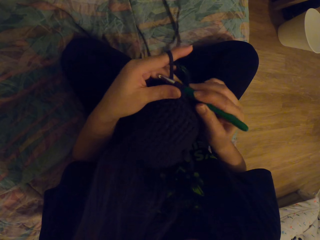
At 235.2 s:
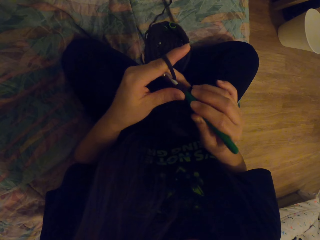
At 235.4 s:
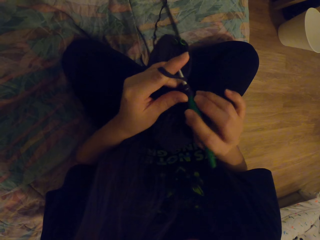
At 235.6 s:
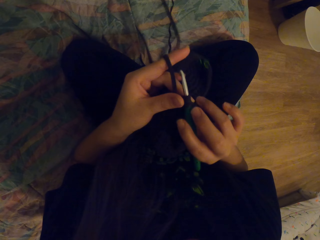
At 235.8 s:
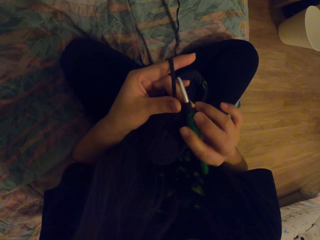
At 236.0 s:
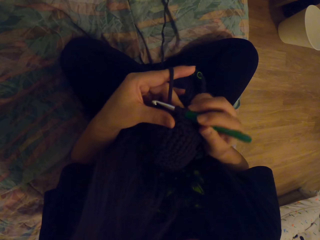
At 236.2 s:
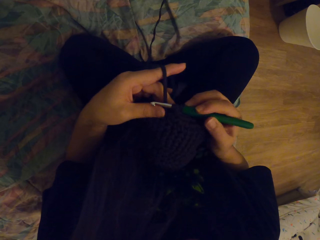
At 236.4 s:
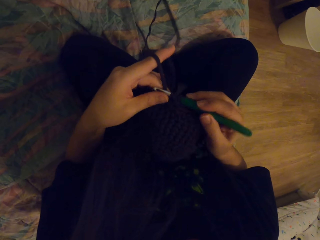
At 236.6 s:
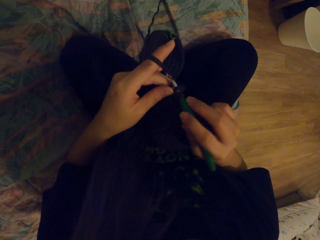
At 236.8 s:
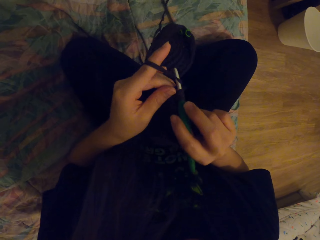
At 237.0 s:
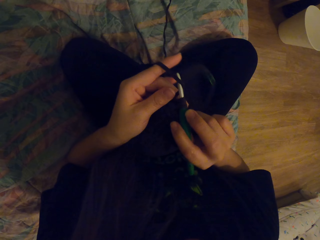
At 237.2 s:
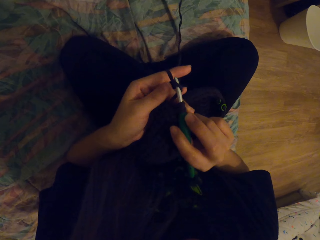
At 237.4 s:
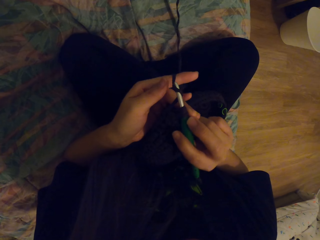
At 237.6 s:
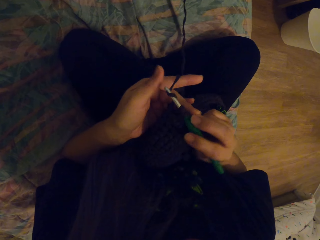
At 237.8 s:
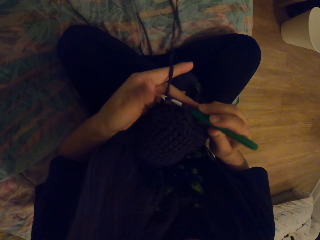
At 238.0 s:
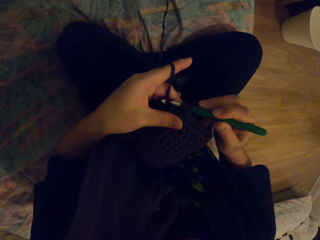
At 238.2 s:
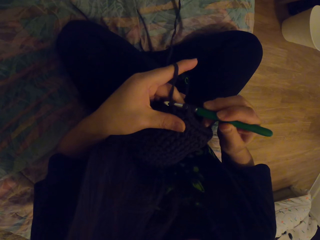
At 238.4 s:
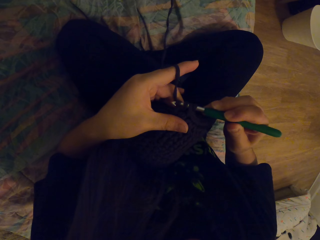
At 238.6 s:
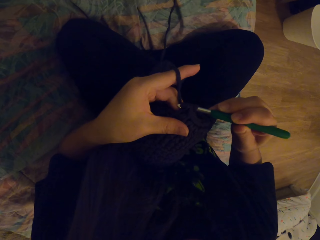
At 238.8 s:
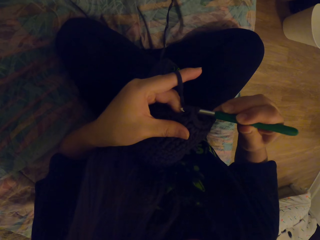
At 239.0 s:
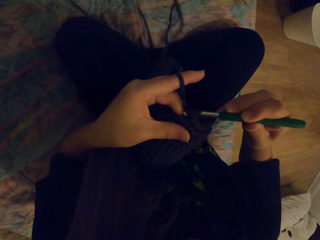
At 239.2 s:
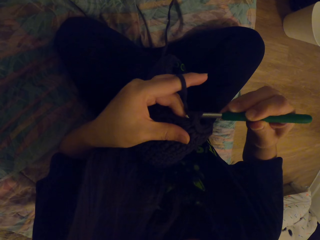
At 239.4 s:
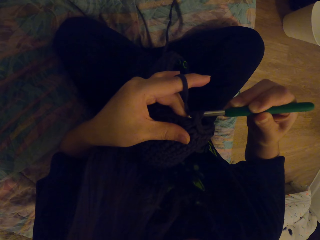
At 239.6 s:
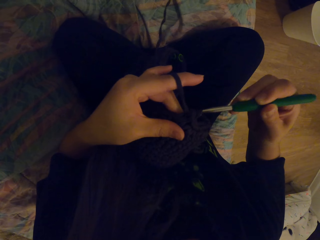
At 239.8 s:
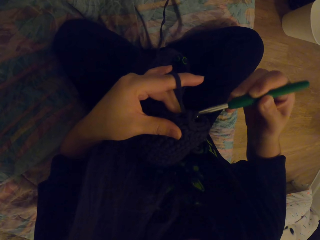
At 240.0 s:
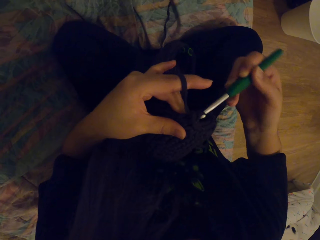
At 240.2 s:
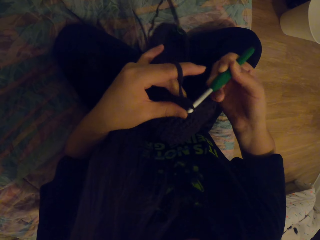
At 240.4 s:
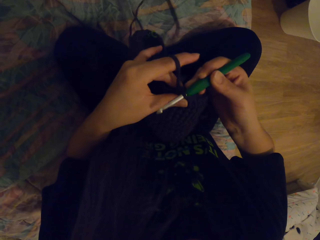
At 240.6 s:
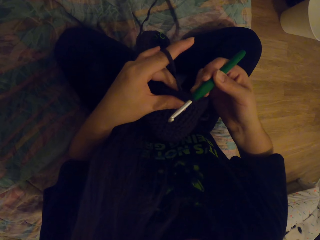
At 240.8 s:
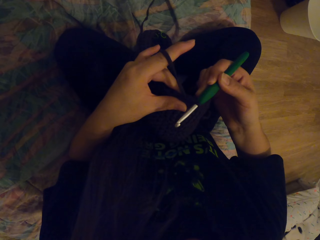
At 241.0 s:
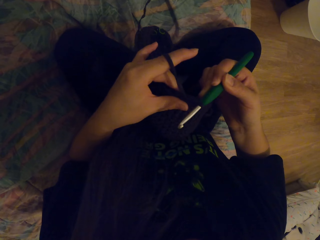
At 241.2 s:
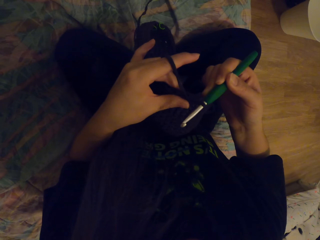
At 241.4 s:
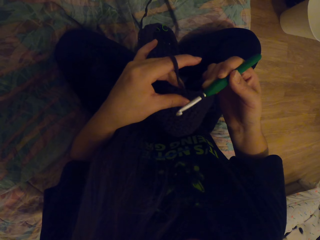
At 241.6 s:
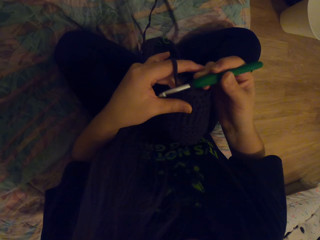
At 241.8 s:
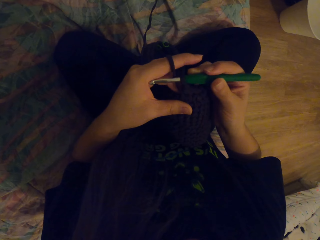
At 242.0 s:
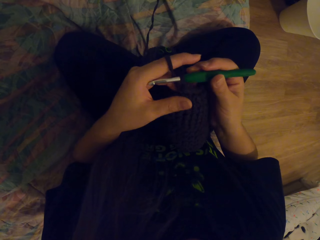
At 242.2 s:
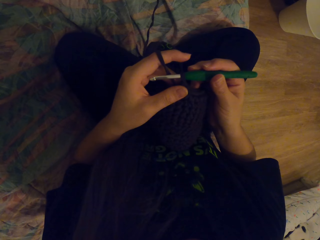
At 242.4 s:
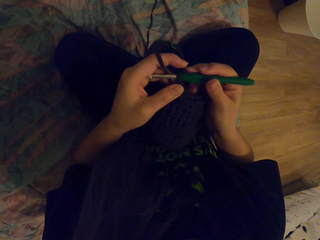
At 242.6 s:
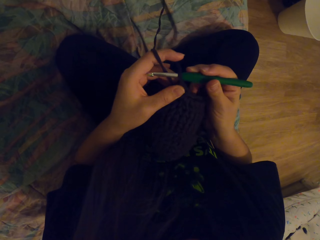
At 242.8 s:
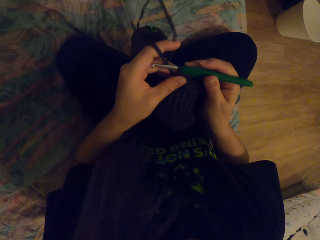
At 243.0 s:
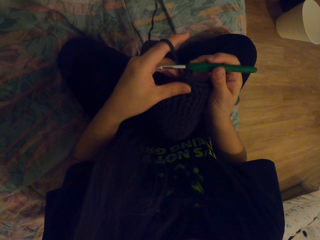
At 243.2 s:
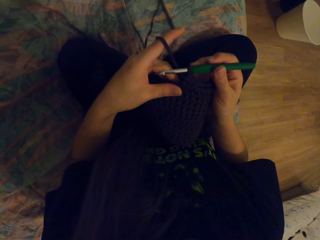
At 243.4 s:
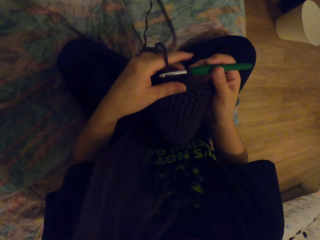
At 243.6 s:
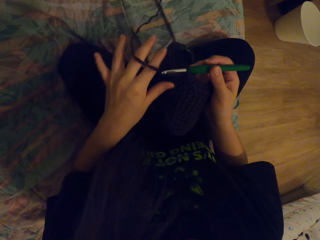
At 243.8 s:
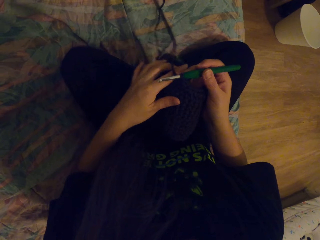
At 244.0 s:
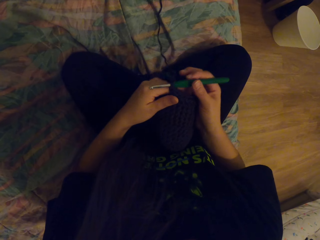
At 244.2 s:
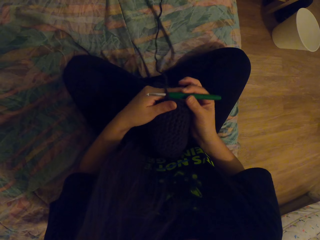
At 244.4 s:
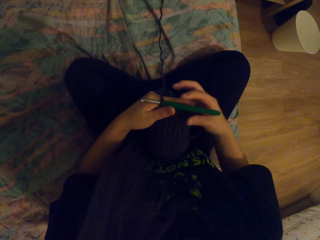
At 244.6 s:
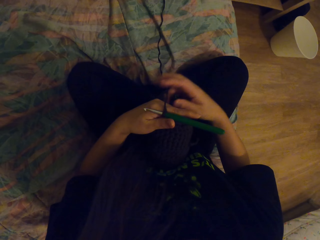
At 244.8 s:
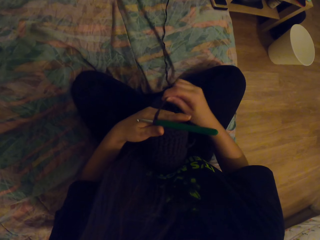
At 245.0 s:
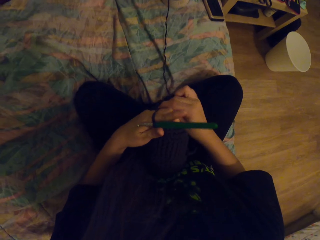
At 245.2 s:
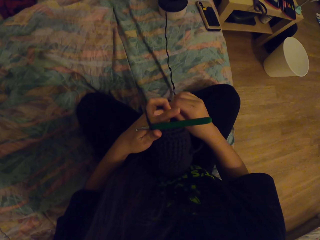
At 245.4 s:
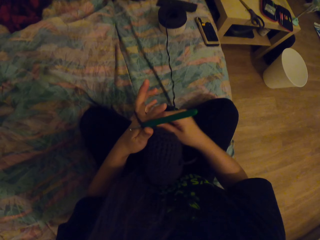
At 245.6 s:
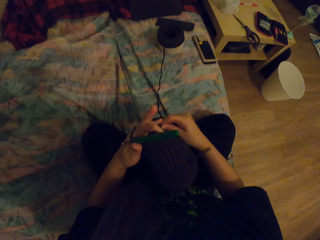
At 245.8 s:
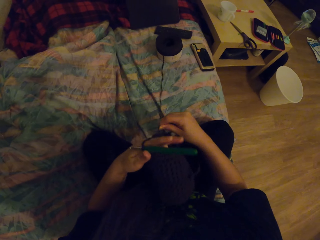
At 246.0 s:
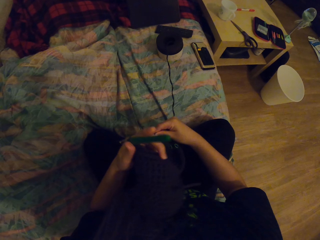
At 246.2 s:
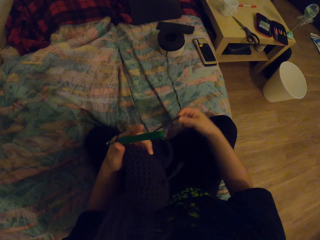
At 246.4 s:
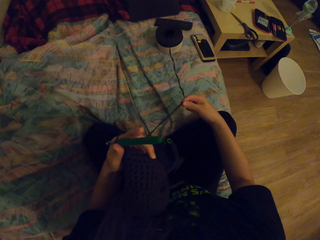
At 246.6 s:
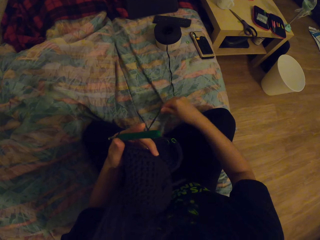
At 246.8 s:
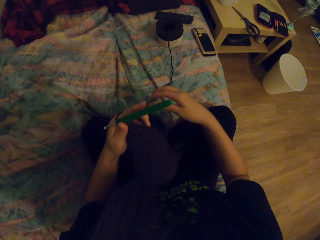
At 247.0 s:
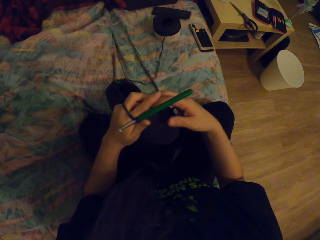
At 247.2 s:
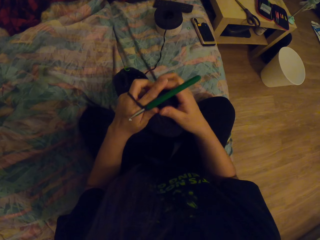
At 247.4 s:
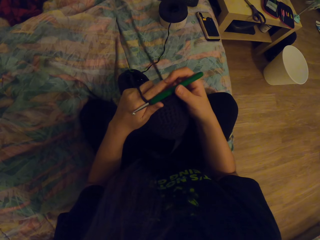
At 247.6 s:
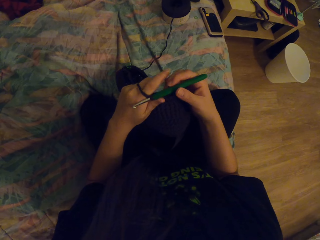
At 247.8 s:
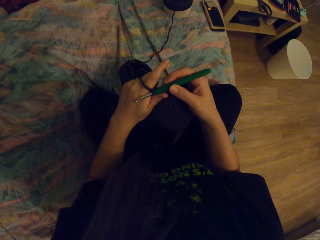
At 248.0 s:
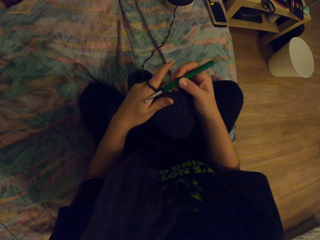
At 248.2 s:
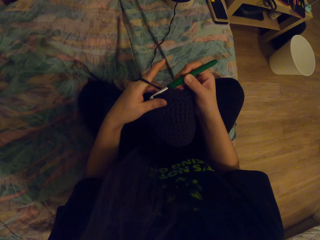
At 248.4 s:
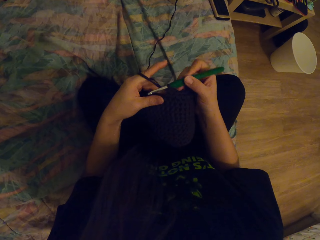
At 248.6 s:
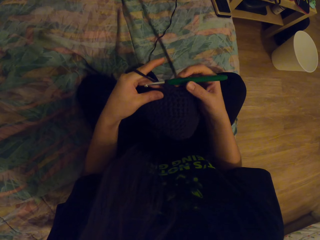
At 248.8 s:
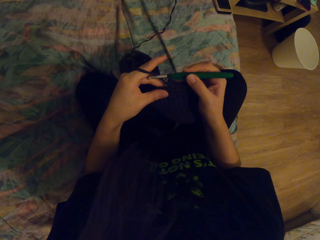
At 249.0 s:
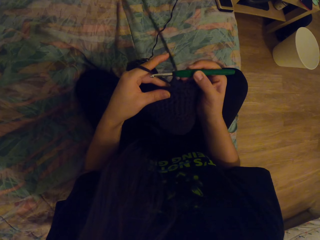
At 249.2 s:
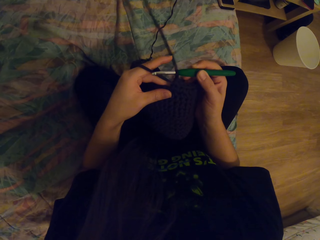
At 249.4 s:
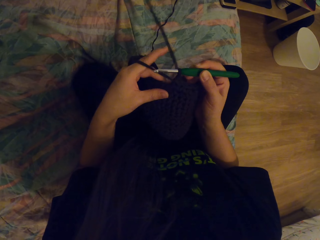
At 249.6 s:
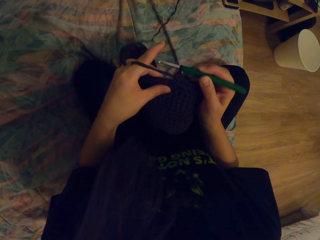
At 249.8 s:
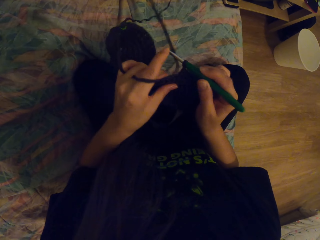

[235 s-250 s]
The camera wearer coils a thread on a crochet hook. They tie the thread into the hand. They roll the thread on the fingers.

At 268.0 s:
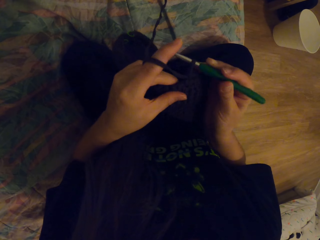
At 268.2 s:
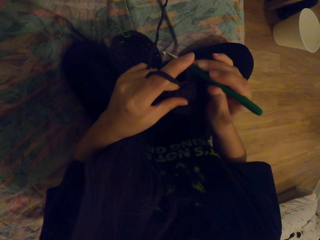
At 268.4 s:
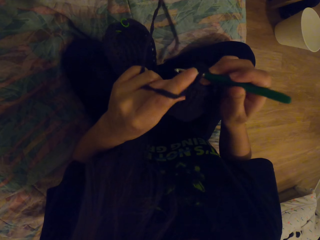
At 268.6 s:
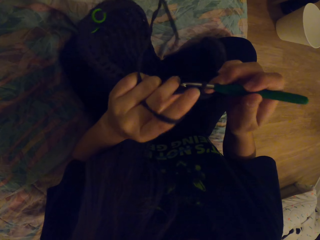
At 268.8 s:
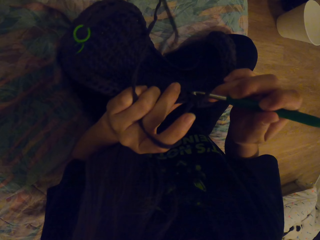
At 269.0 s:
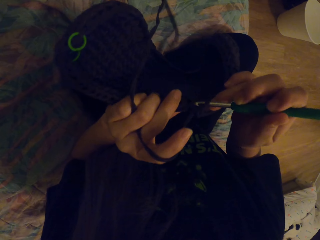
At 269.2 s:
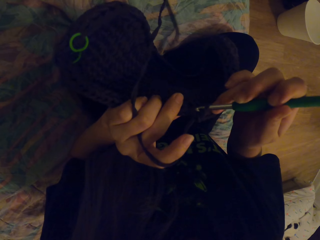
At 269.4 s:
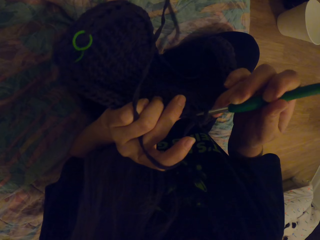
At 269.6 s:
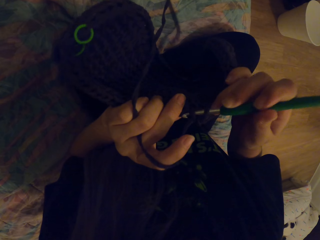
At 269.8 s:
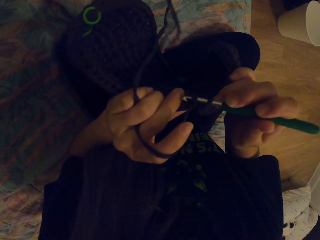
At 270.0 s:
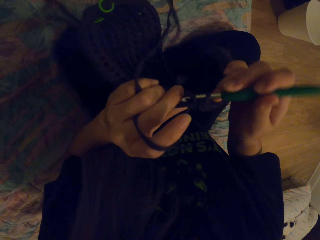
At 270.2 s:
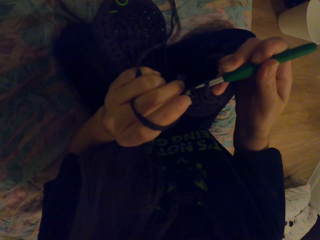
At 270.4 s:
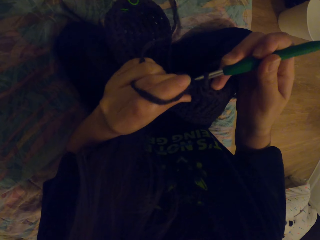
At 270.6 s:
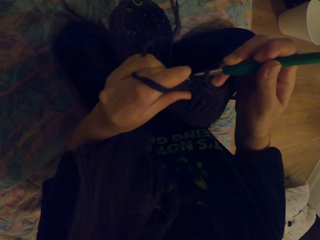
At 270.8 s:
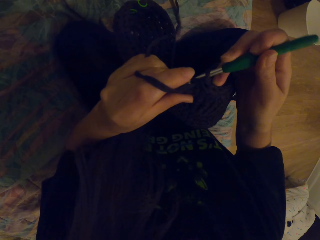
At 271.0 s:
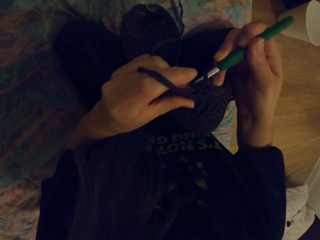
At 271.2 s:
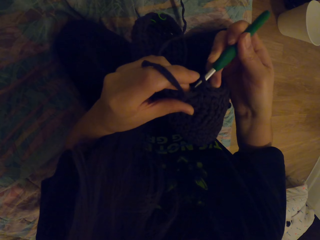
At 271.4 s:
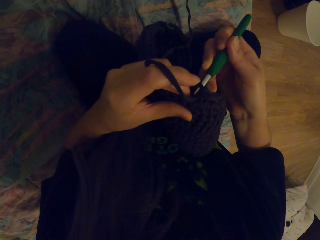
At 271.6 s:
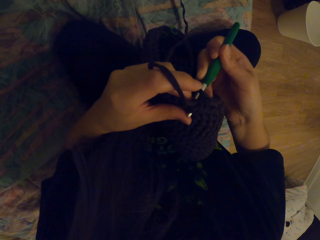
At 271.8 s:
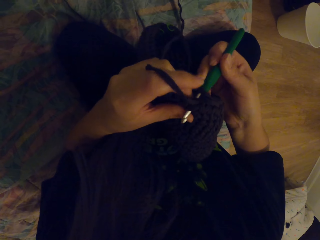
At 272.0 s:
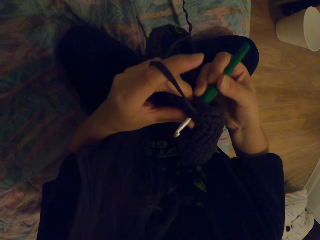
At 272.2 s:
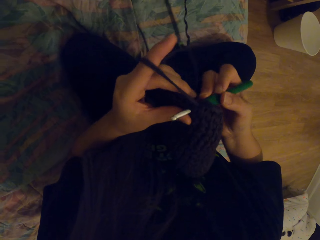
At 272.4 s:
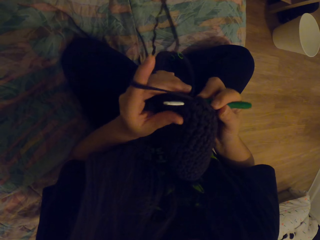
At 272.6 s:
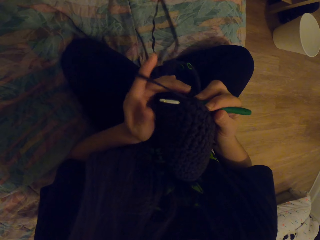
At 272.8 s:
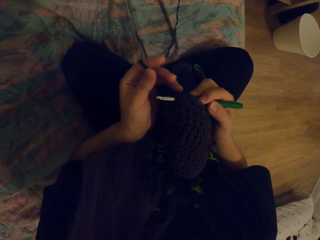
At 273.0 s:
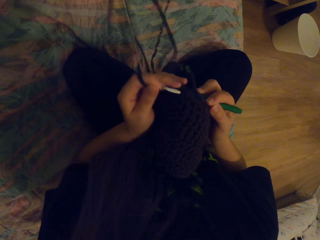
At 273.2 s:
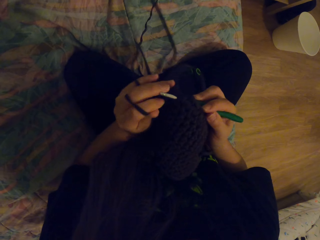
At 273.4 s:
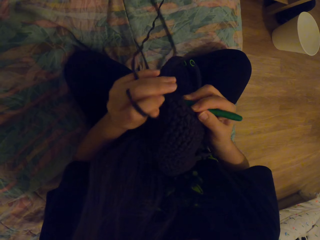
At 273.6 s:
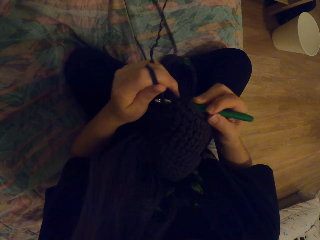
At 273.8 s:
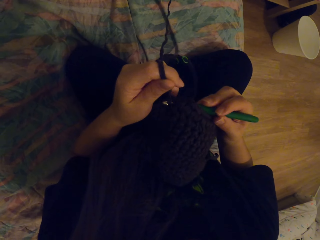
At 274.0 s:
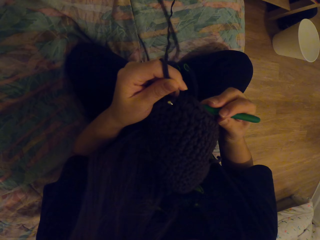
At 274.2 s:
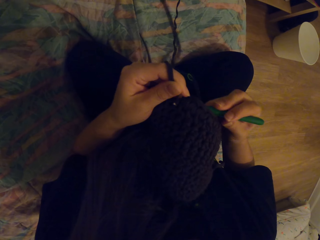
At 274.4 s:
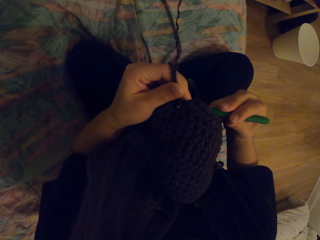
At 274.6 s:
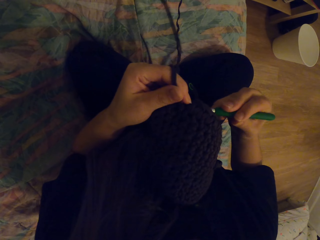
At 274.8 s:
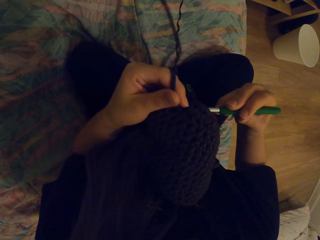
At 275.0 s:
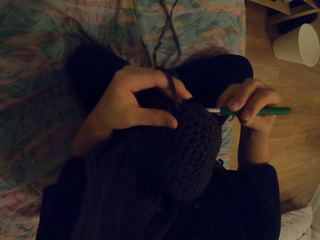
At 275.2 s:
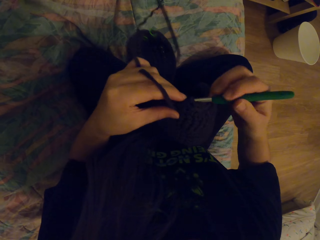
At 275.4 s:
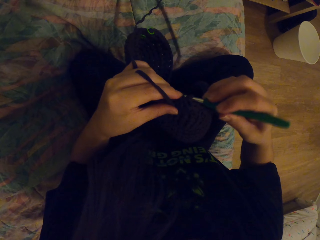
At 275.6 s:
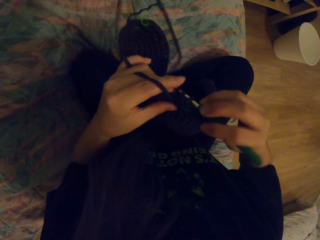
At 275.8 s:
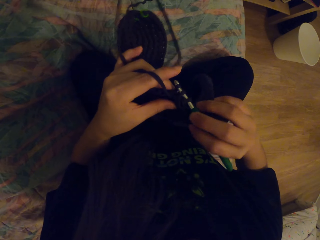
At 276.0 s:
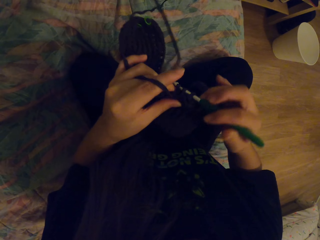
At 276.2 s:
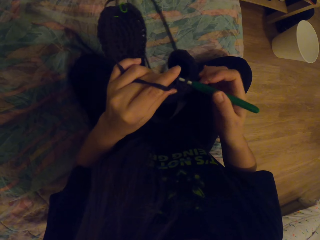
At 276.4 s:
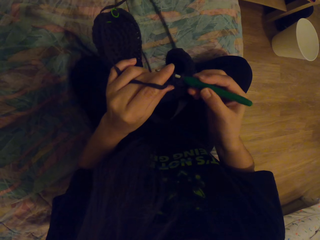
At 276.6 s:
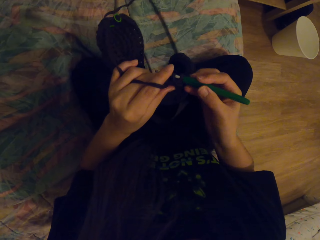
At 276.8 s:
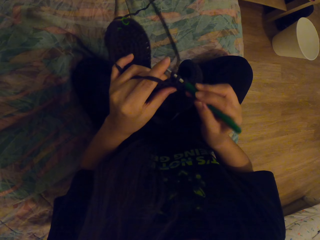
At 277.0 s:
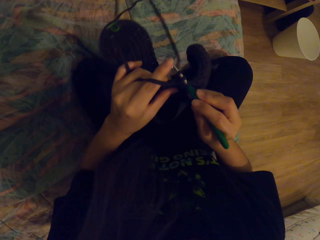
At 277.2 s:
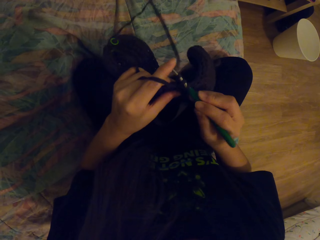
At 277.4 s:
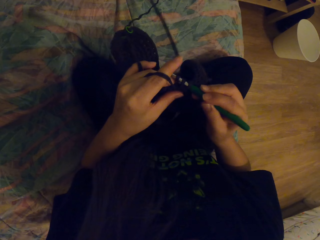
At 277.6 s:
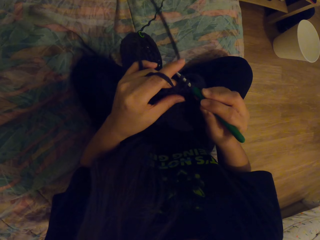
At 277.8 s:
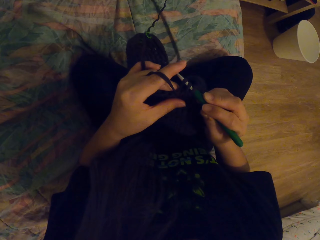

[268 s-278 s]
The camera wearer crochets a fabric with a crochet hook.
